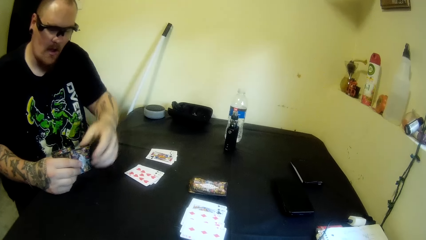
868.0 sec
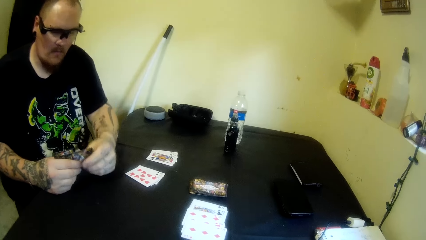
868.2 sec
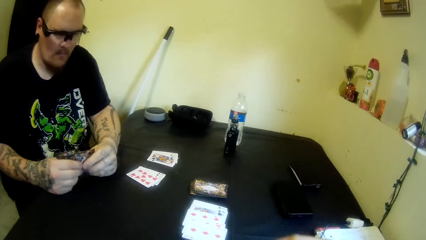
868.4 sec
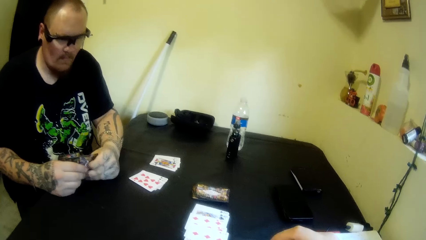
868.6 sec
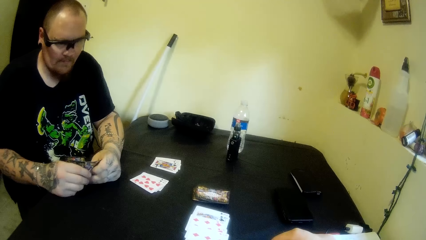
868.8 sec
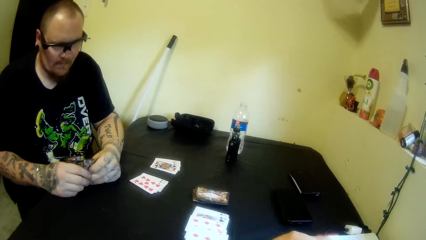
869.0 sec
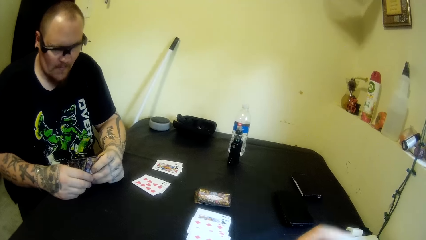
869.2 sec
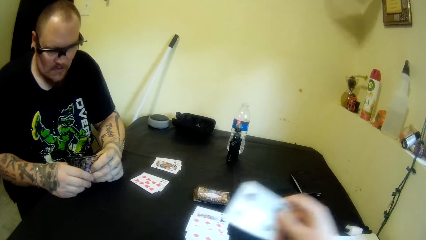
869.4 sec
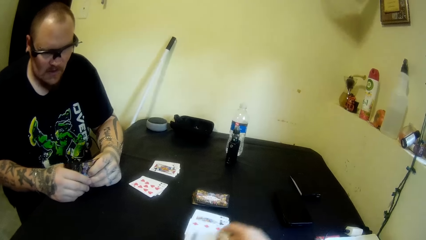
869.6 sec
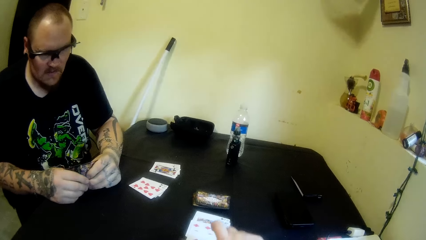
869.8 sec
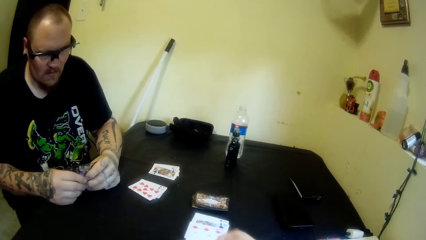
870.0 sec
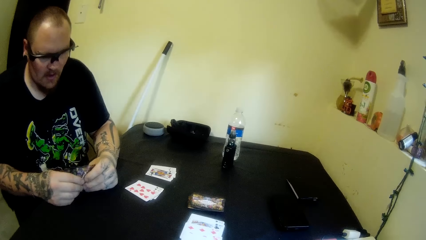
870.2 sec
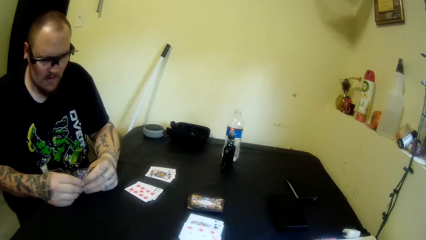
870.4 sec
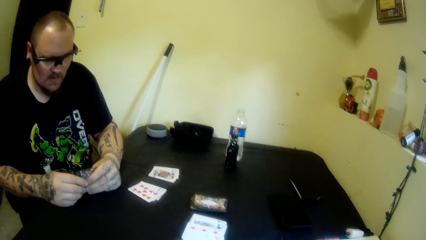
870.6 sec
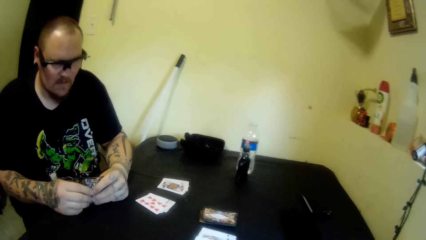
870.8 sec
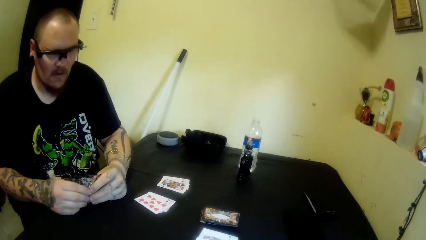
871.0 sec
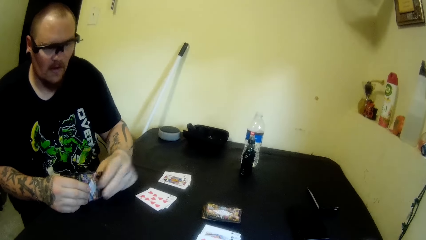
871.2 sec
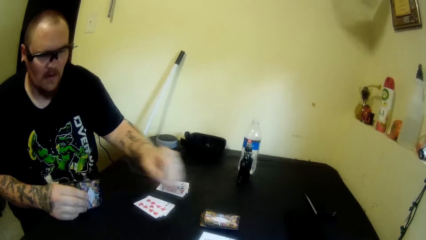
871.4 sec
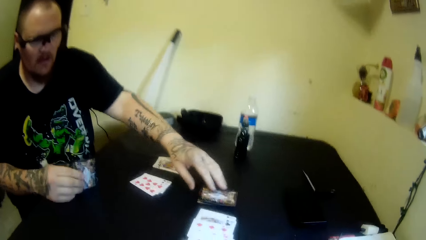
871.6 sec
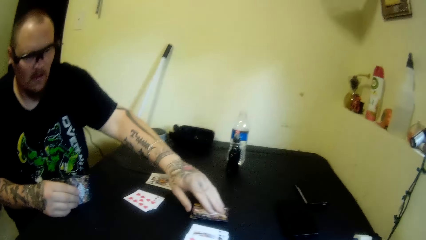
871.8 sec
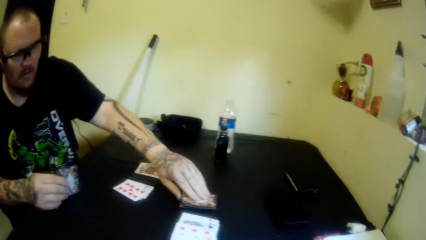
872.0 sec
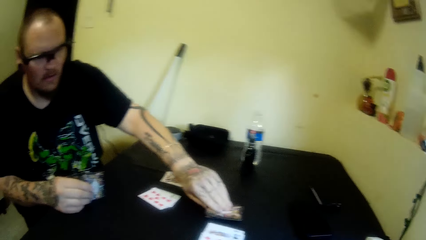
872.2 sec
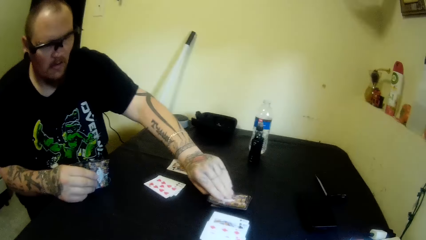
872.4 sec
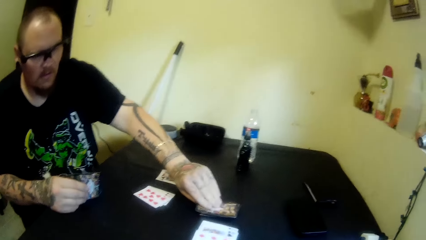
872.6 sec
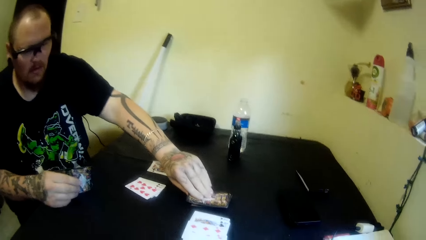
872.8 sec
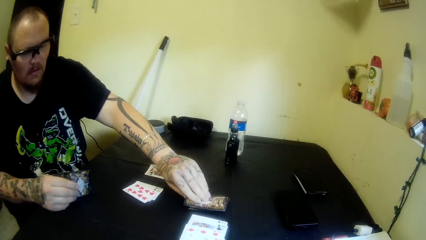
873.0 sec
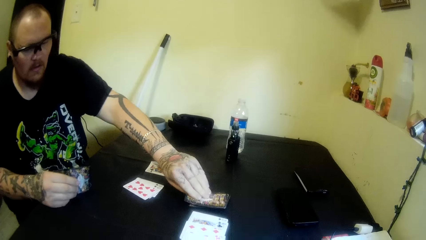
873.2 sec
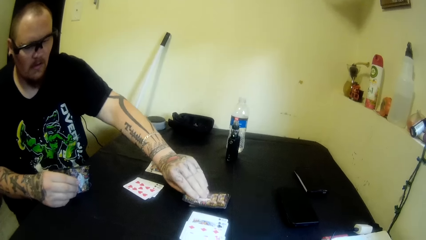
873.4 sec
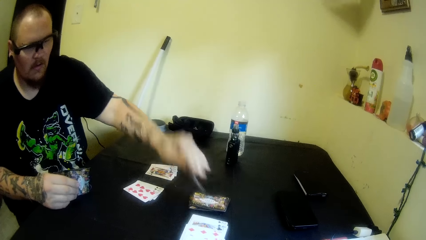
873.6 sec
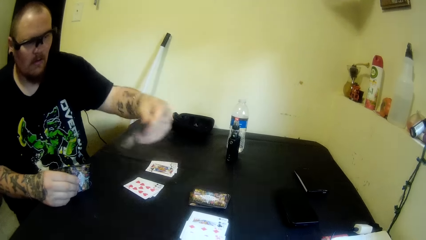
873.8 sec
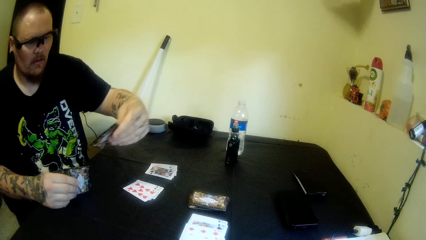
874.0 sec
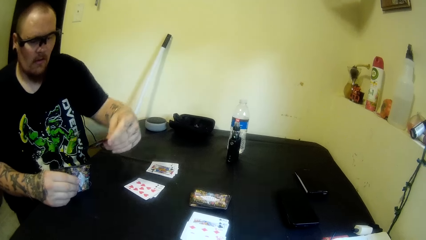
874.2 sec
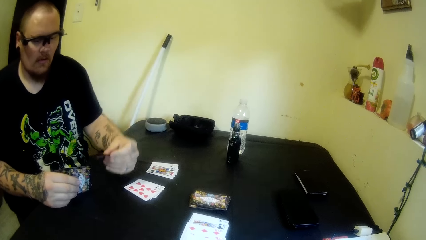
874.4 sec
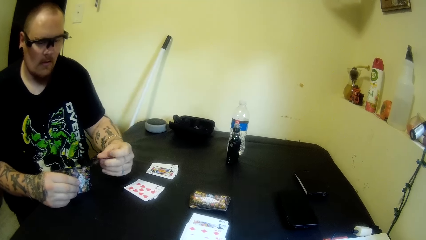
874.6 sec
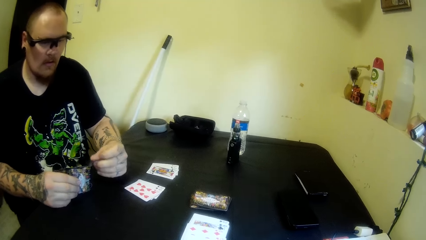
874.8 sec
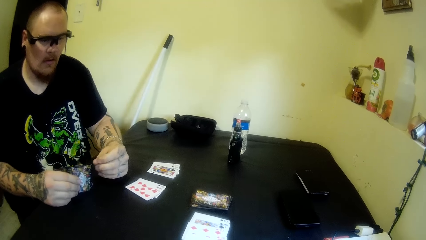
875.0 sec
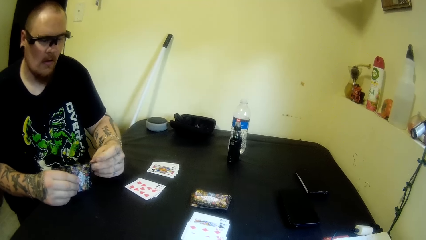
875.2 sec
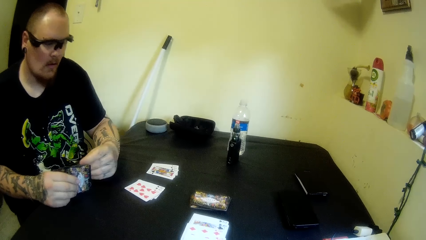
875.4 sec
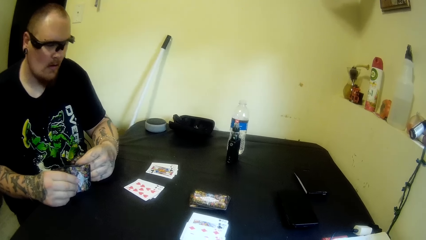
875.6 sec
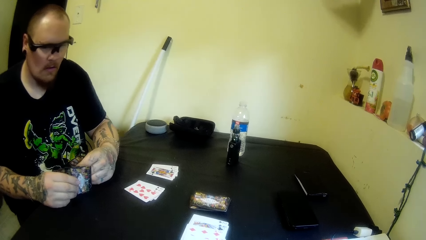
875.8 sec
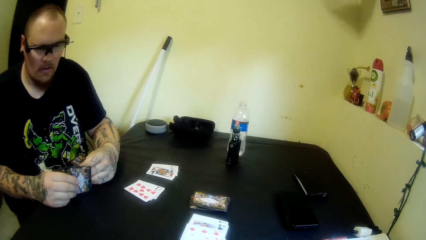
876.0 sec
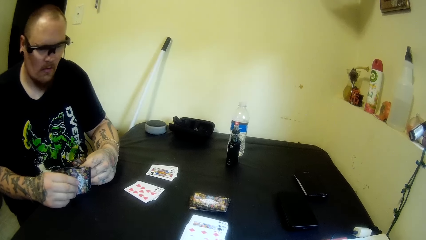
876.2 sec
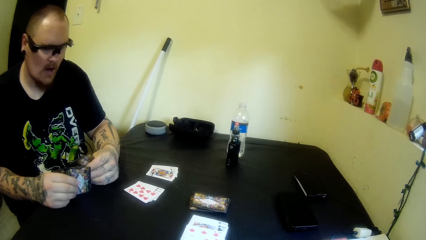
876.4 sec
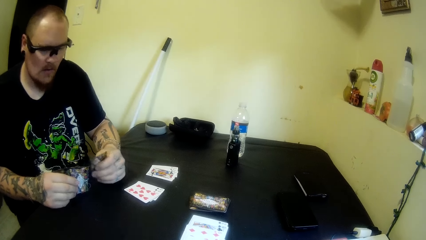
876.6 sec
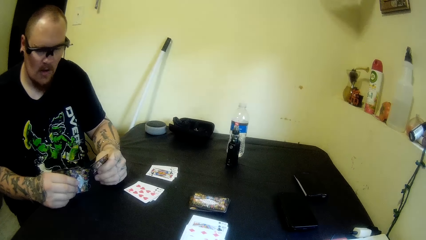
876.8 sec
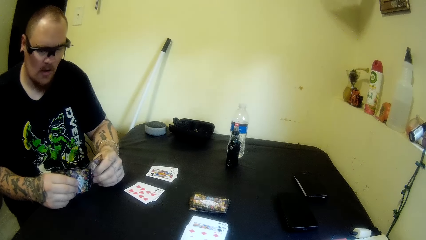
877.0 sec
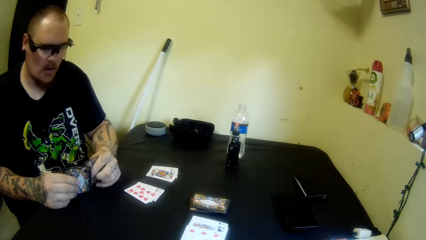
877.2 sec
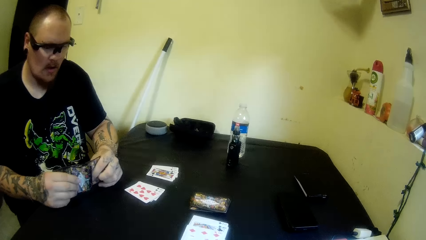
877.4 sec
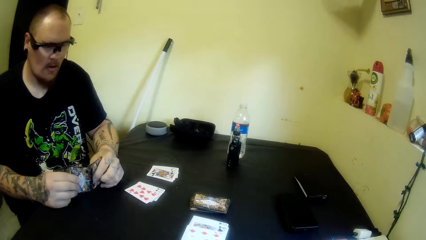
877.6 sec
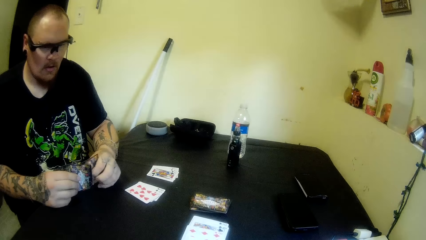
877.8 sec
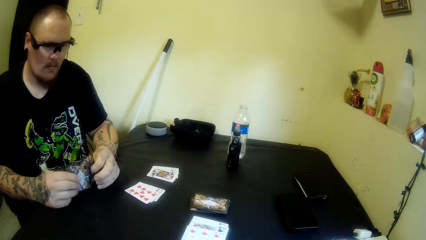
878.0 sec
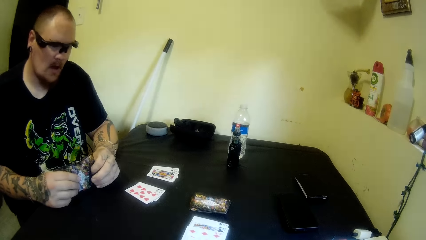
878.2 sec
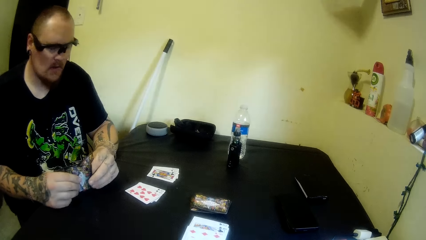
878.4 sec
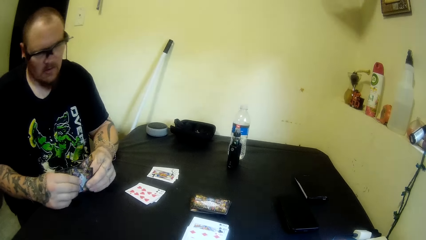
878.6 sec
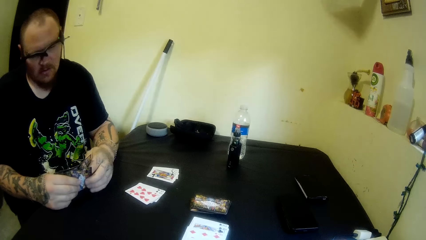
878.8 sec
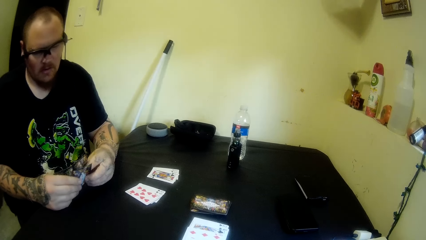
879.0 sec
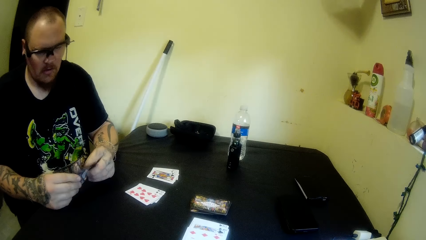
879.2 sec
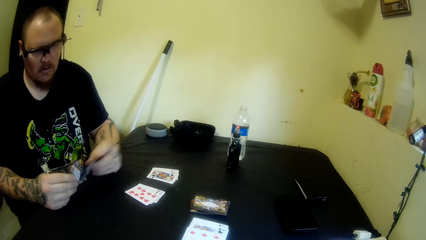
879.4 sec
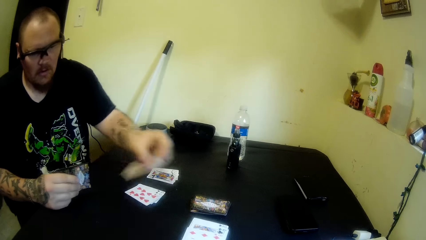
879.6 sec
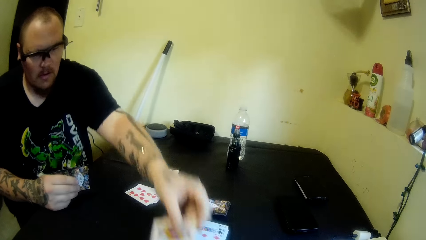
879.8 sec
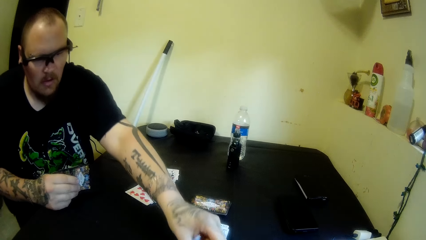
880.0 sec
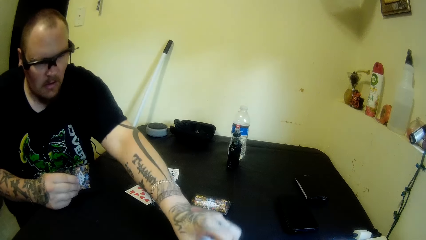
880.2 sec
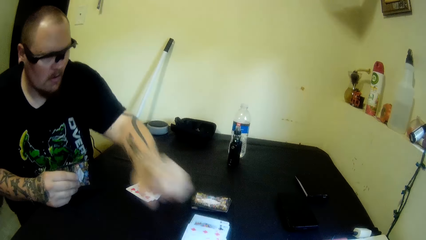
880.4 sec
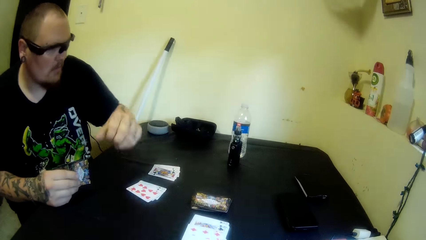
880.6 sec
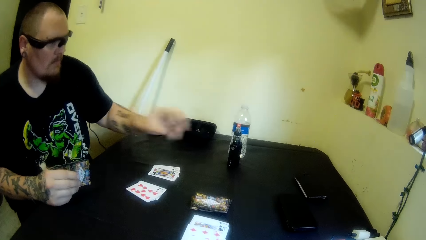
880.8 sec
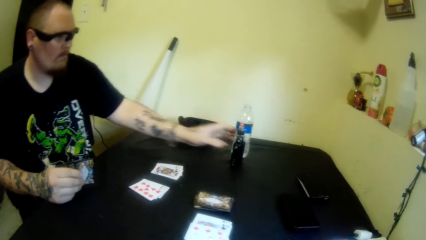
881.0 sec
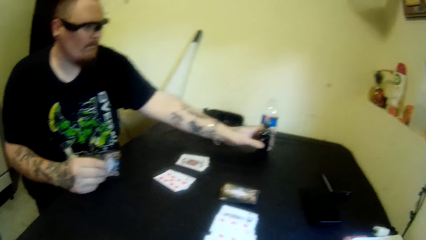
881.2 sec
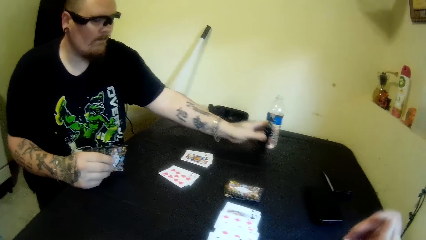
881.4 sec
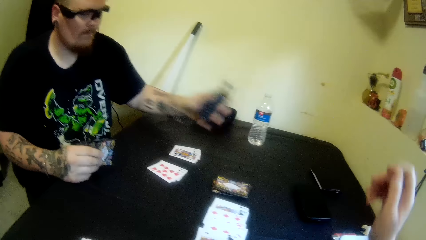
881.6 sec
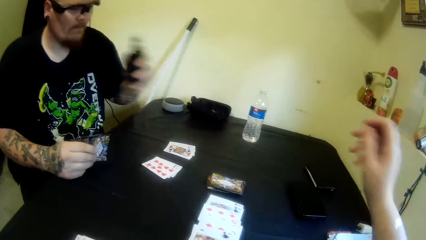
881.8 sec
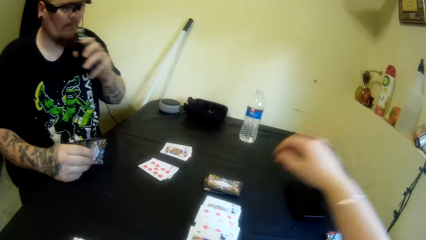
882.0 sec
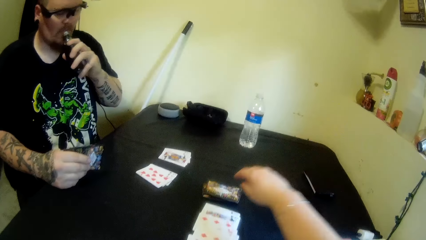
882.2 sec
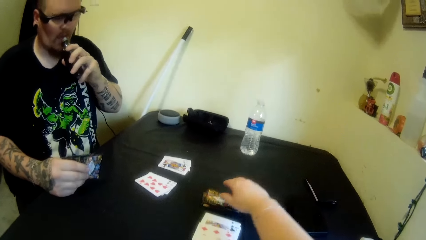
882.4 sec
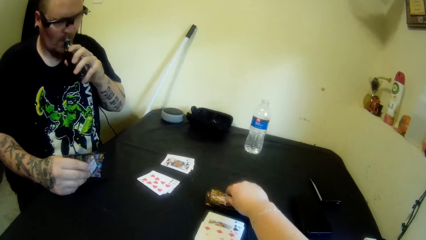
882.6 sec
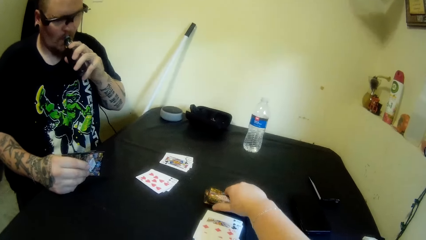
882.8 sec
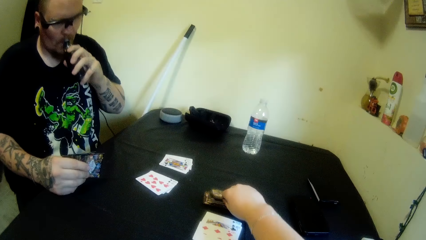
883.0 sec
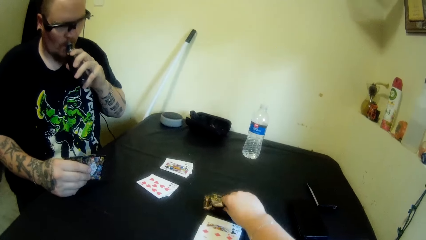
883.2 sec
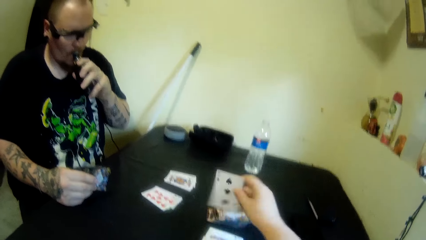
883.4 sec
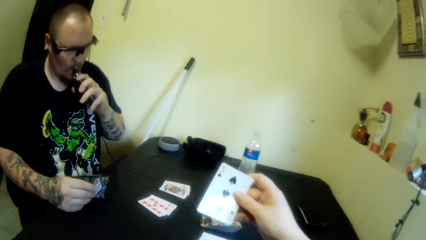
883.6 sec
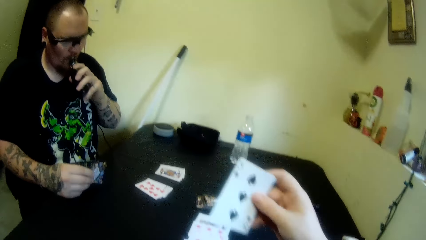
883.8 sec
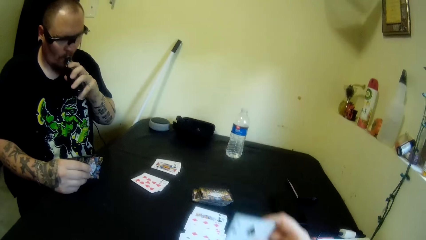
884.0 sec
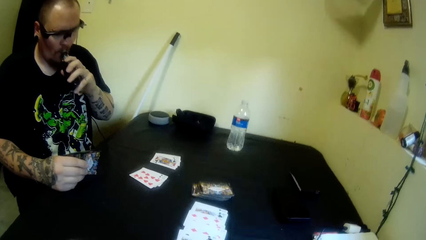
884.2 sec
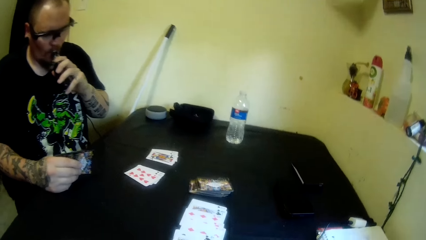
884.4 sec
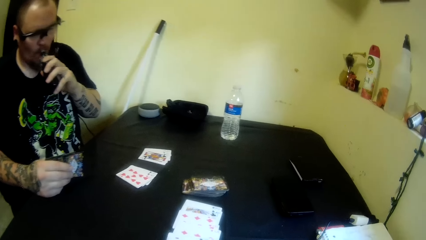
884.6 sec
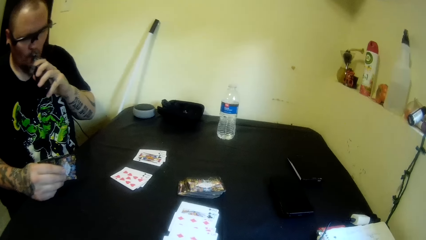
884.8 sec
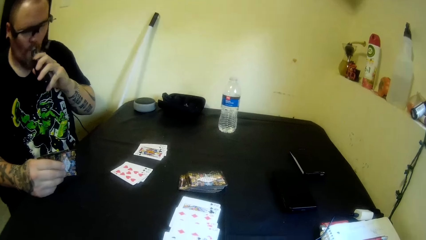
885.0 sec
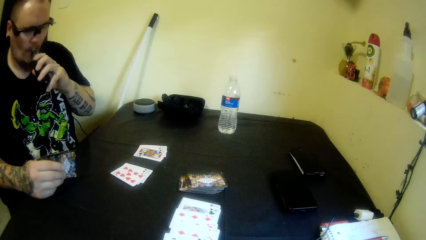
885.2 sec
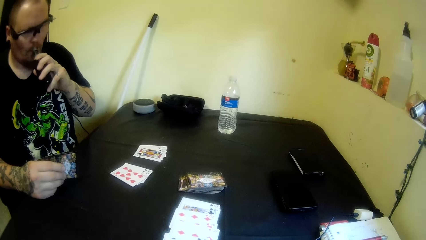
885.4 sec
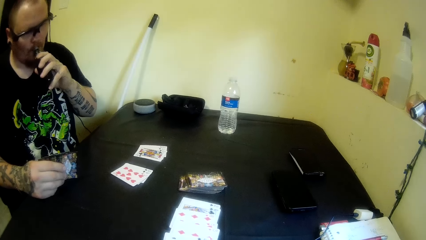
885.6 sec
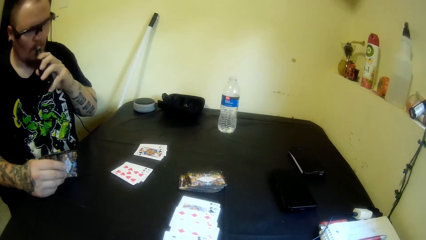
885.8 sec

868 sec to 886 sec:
A man moves the cards on the hands. The camera wearer drops a card on the table with her right hand. The man picks a card from the table with his left hand. The man changes playing cards on the hands. The man drops a card on the table with his left hand. The man picks a bottle or vape from the table with his left hand. The man smokes the vape. The man places the bottle on his mouth. The camera wearer picks a card from the table with her right hand.
